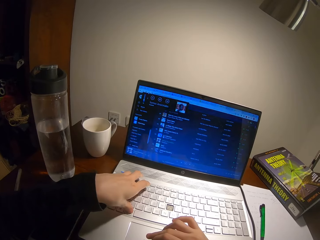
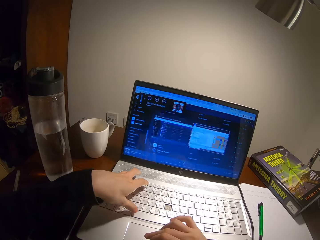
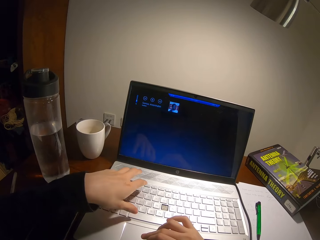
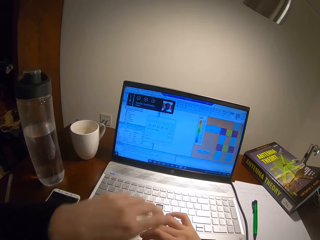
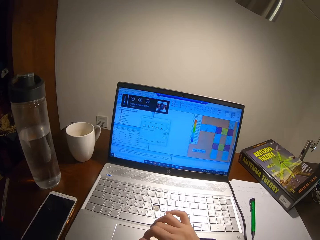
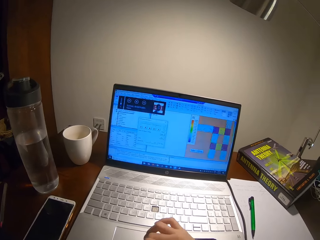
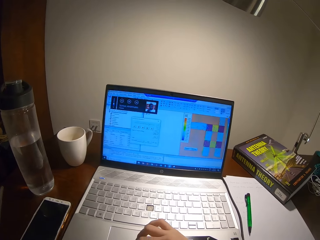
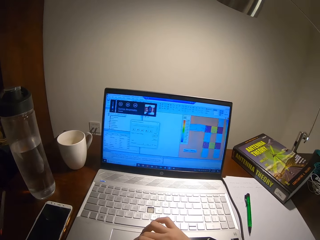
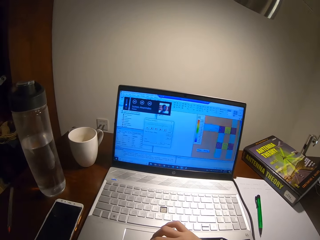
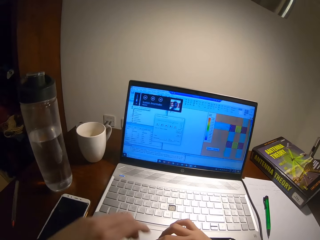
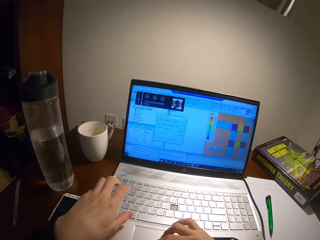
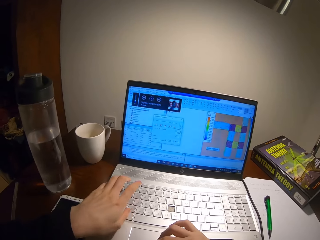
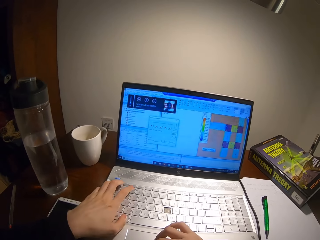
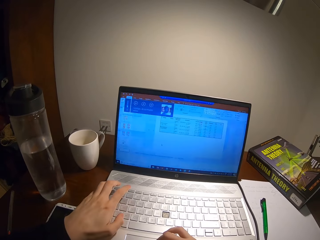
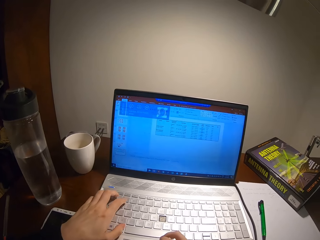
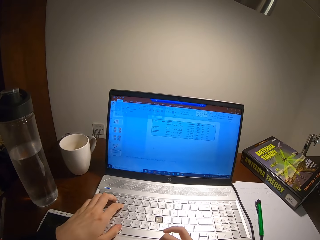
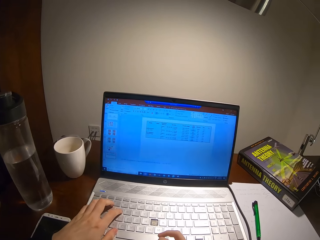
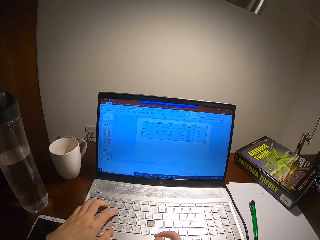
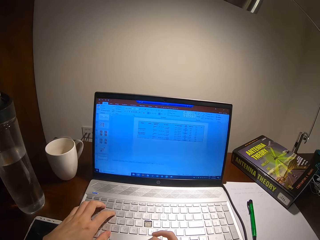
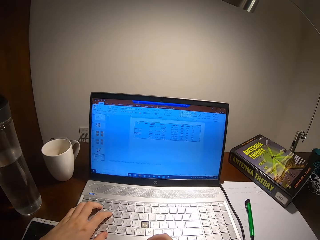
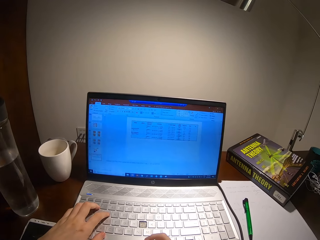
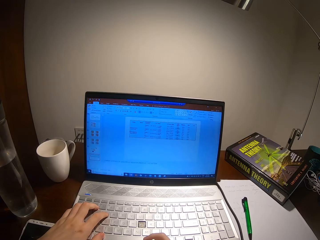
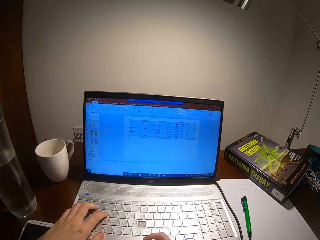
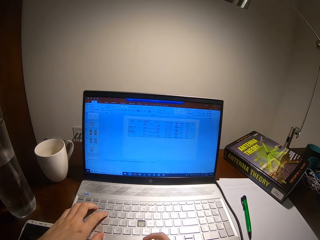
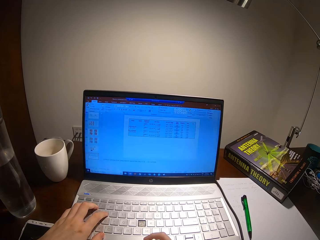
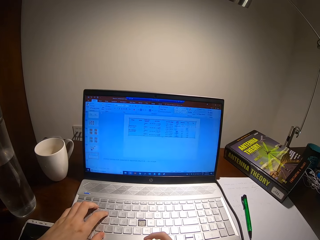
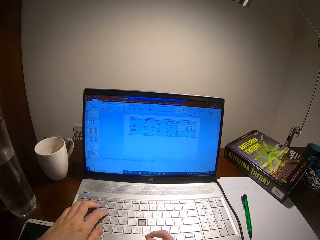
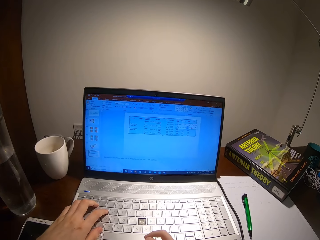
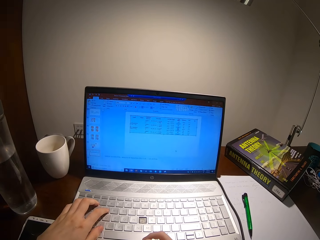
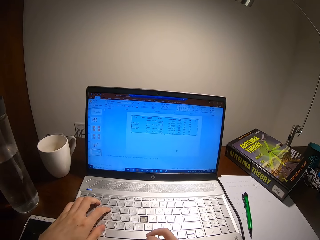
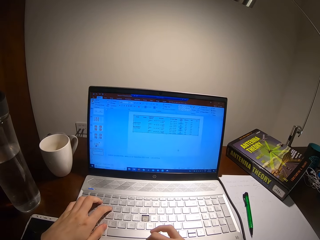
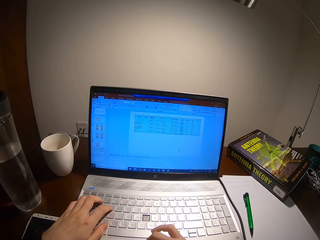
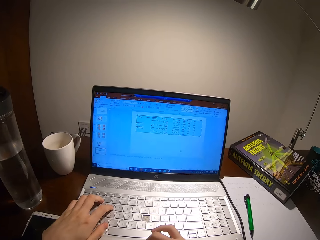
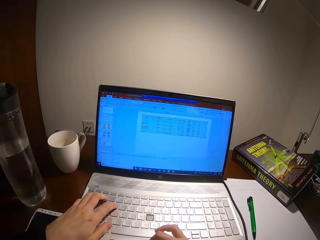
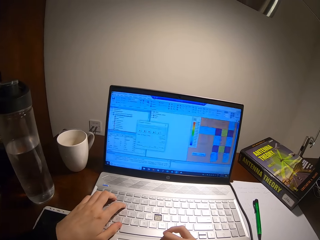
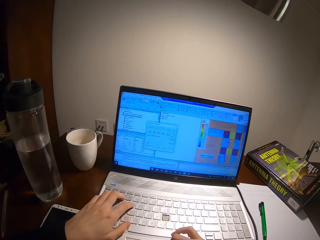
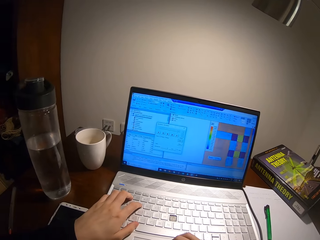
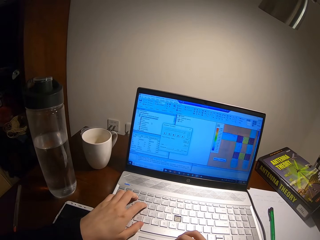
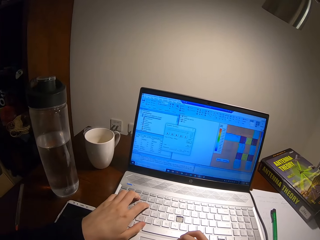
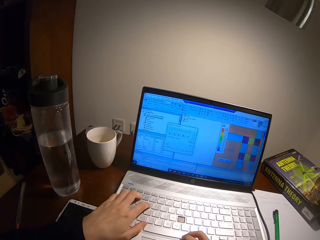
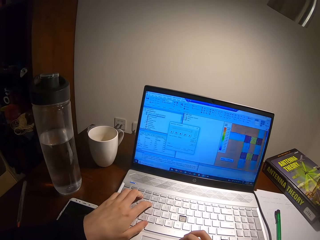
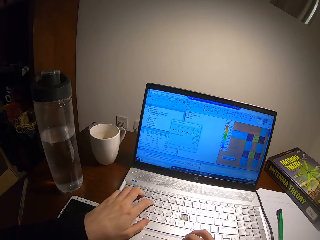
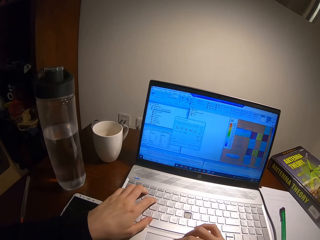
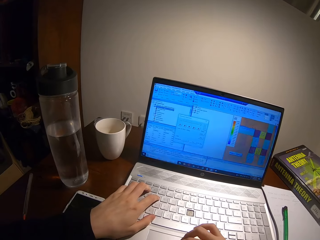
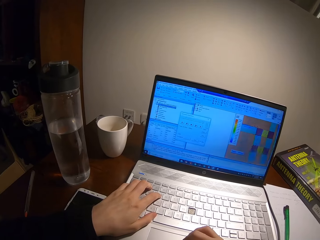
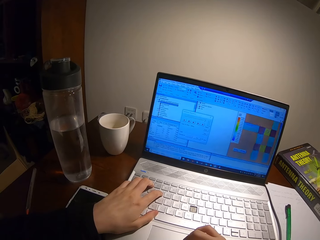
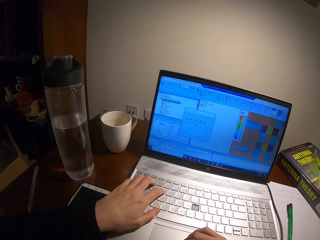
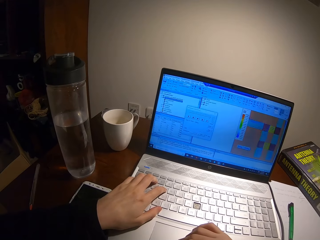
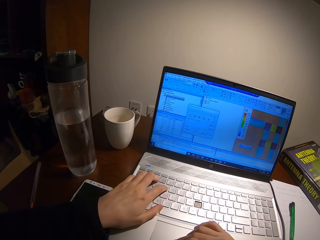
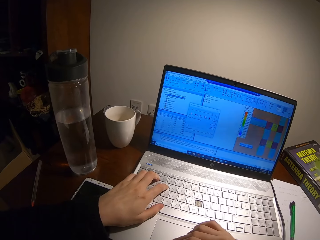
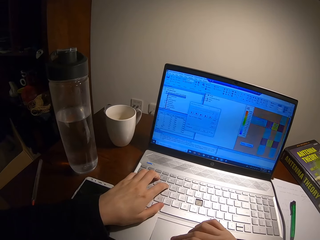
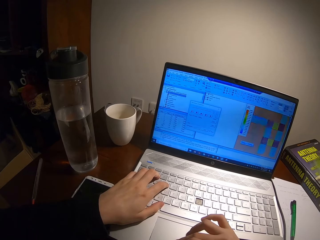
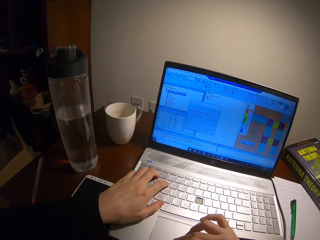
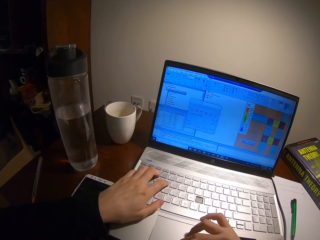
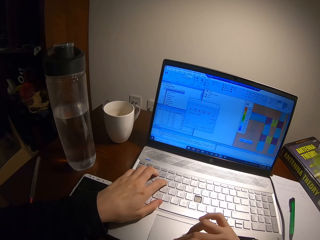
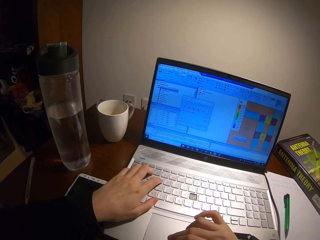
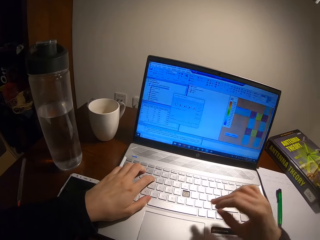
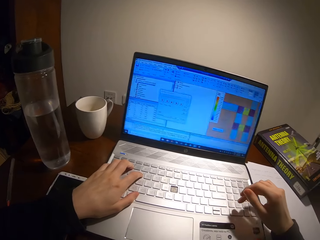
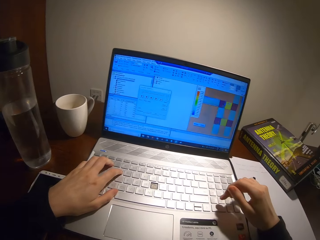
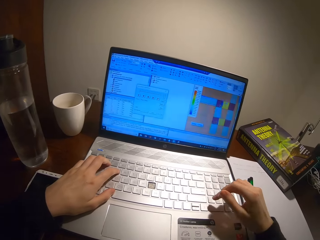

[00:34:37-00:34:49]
The camera wearer retracts a hand from the laptop. They touch the body. They place a hand on the laptop. They browse on the laptop.

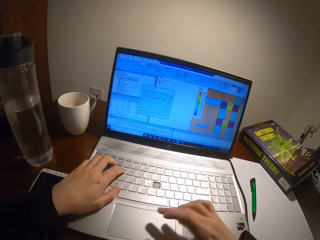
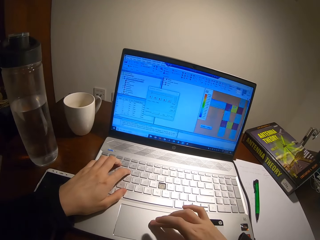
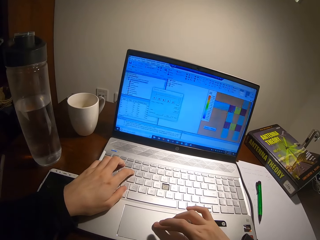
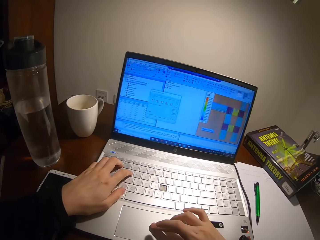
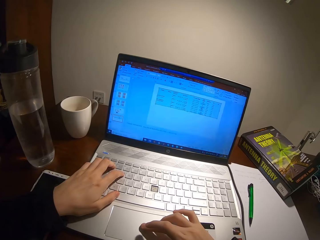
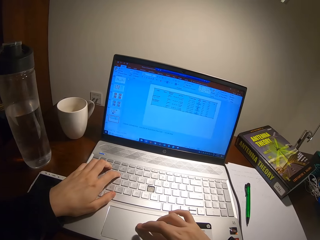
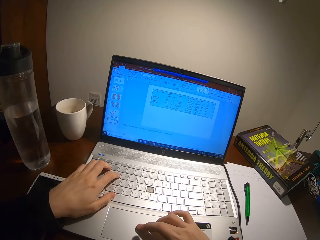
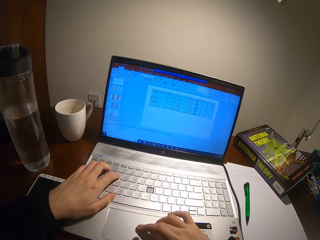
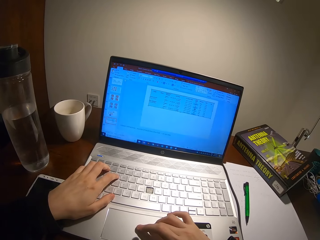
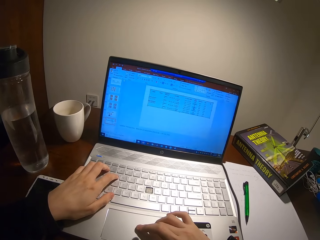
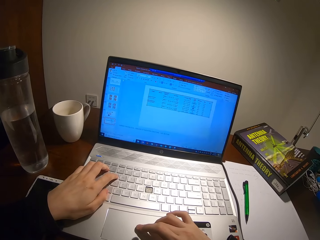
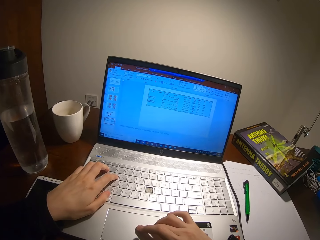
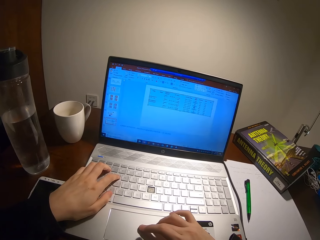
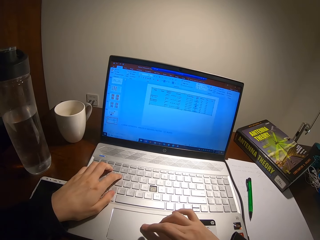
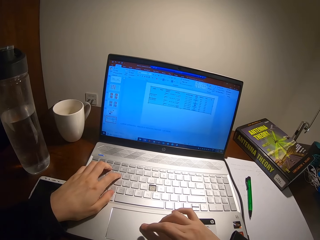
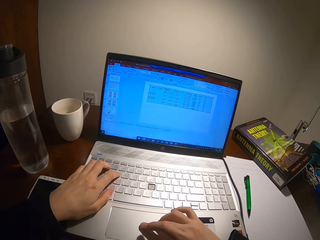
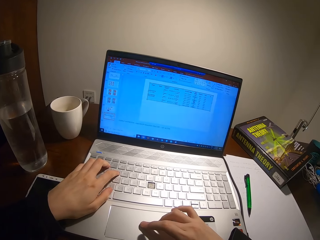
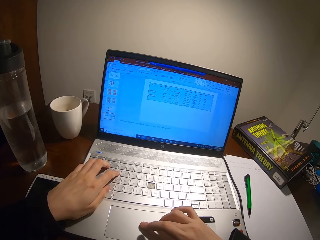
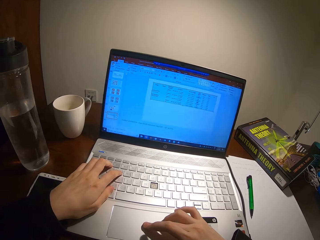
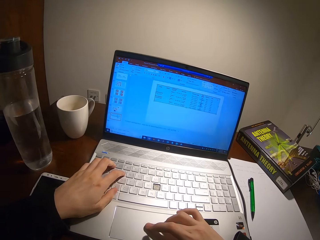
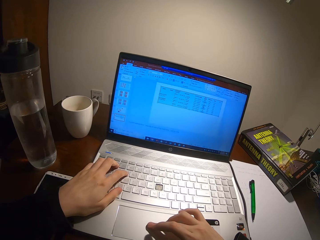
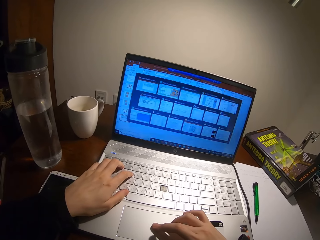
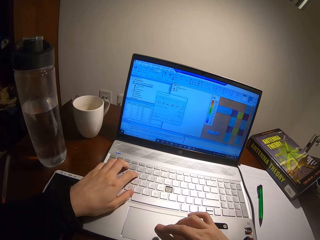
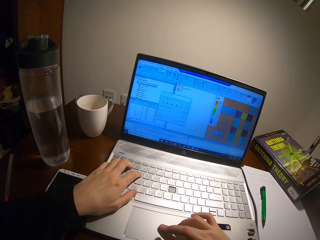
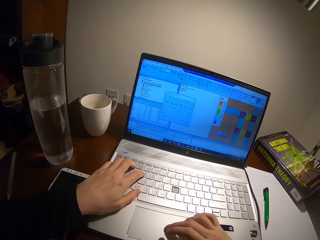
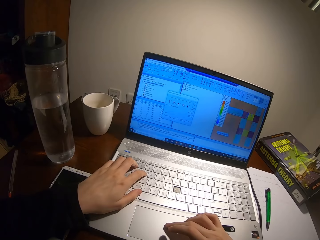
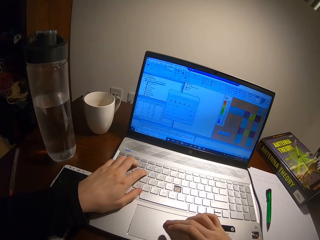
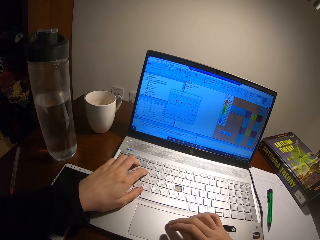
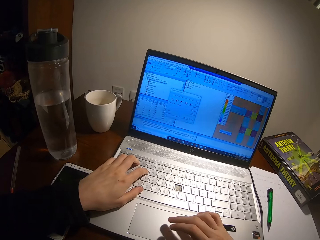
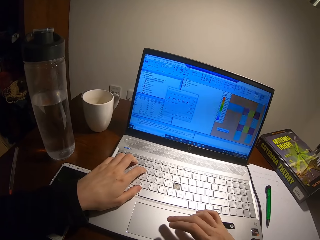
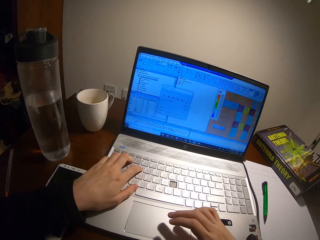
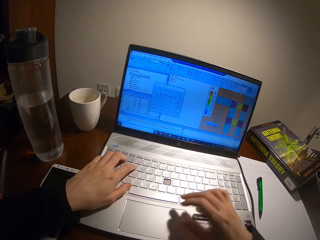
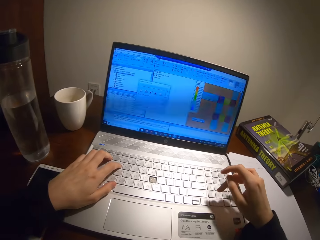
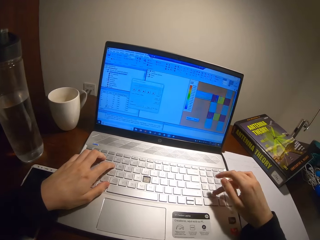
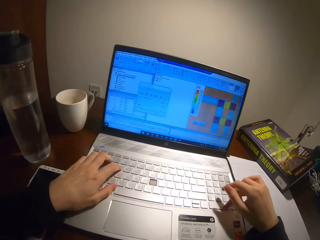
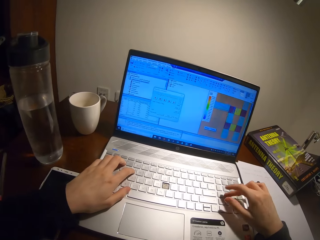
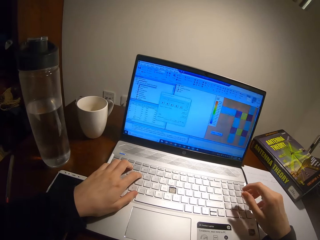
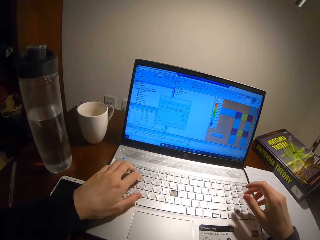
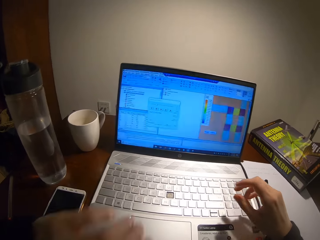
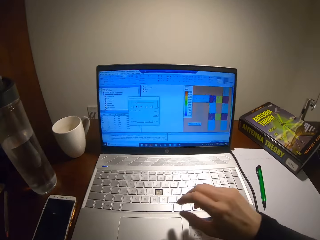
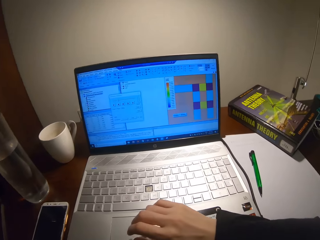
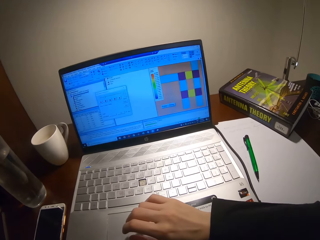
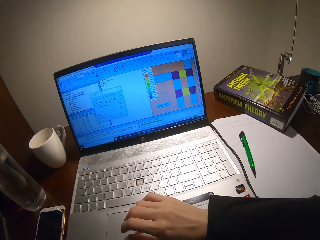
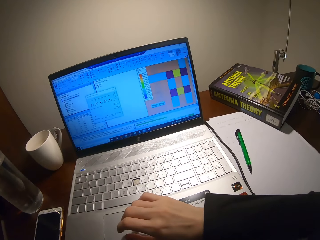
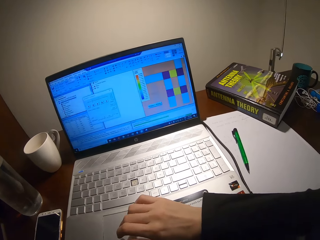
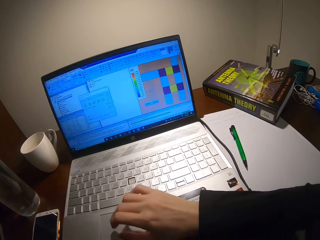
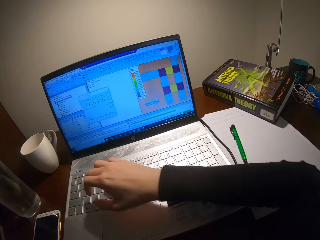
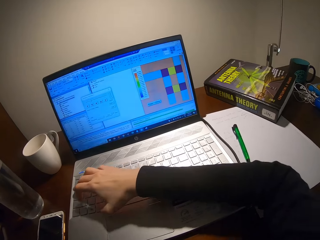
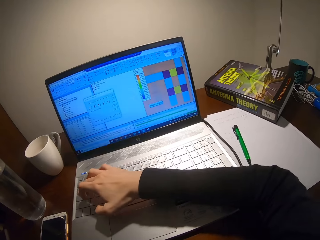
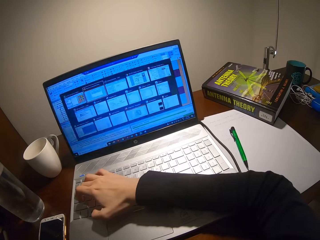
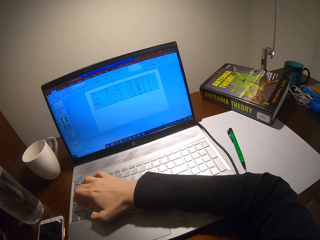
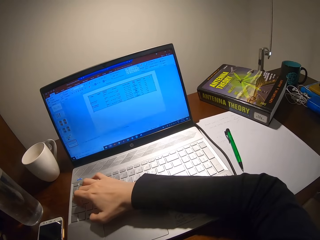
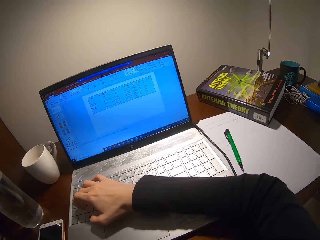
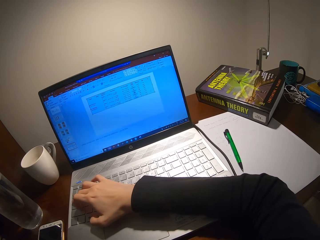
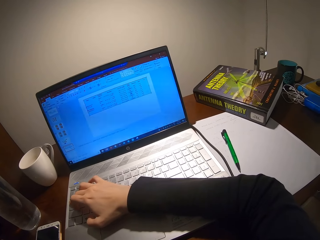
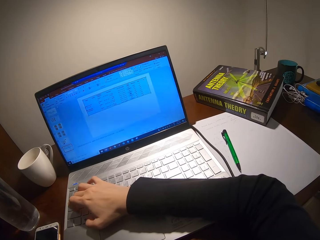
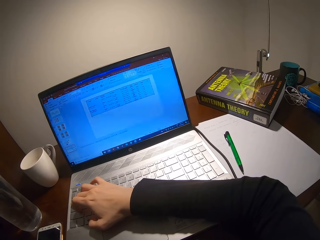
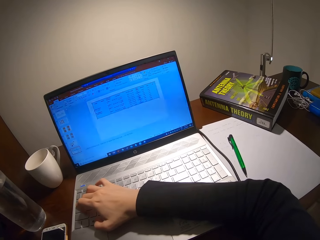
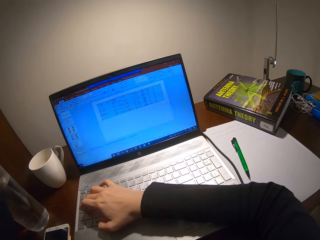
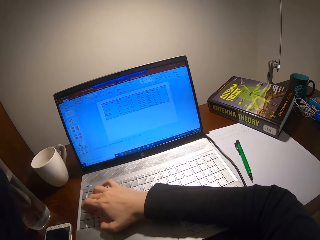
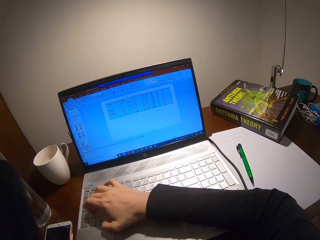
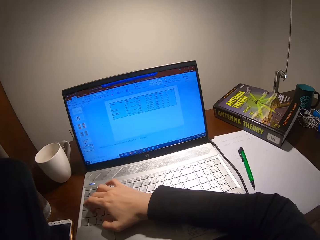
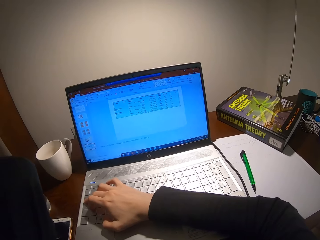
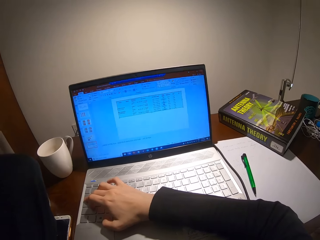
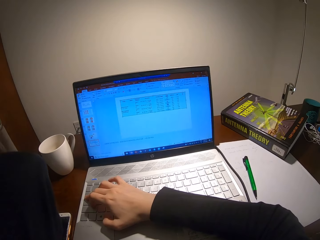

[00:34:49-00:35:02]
The camera wearer retracts a hand from the laptop.
